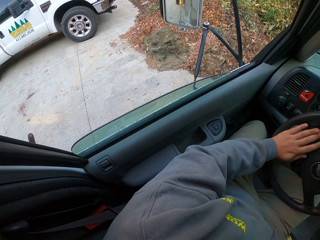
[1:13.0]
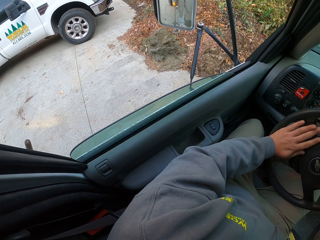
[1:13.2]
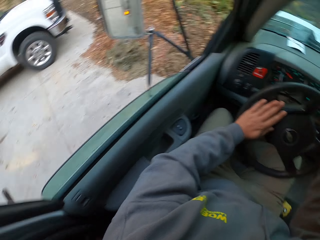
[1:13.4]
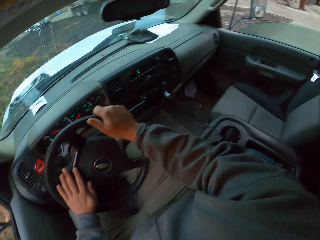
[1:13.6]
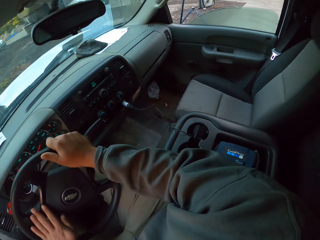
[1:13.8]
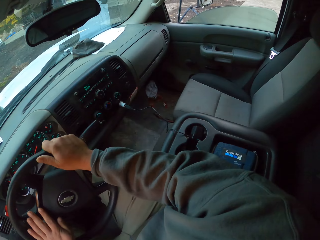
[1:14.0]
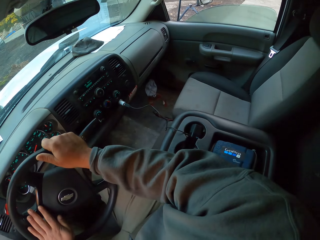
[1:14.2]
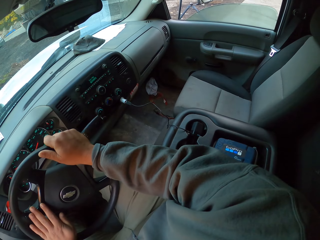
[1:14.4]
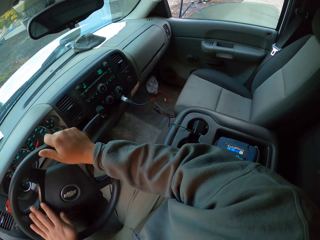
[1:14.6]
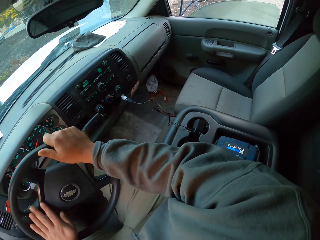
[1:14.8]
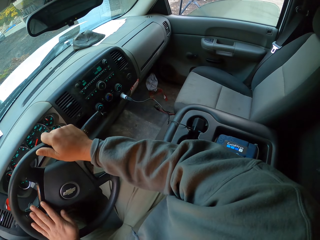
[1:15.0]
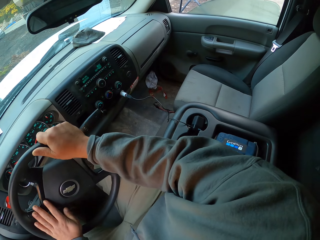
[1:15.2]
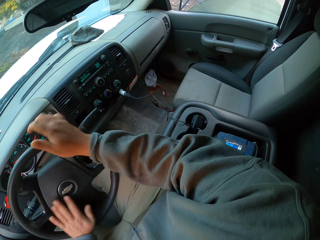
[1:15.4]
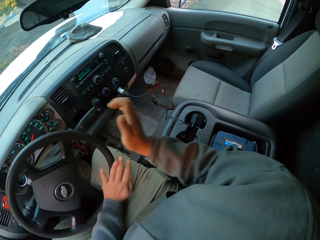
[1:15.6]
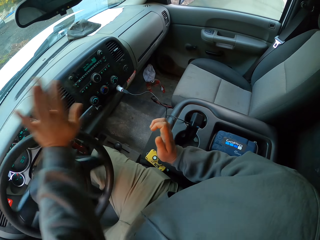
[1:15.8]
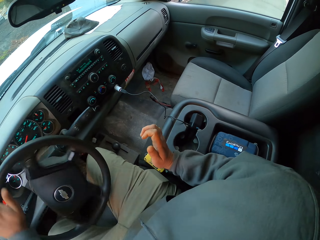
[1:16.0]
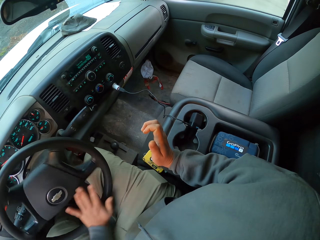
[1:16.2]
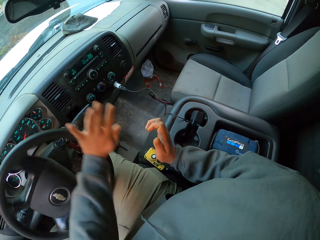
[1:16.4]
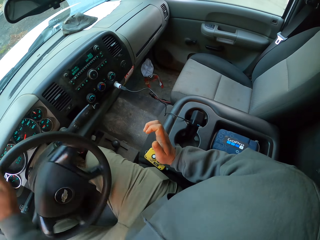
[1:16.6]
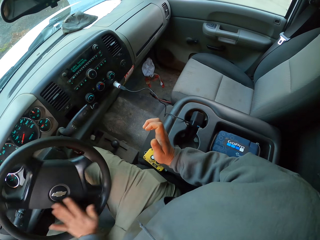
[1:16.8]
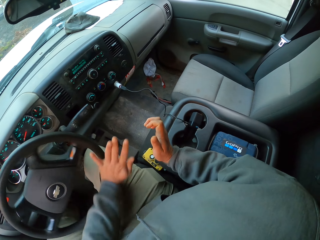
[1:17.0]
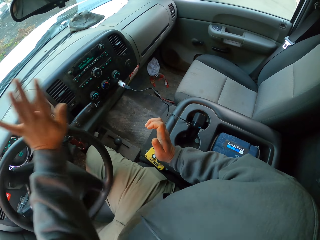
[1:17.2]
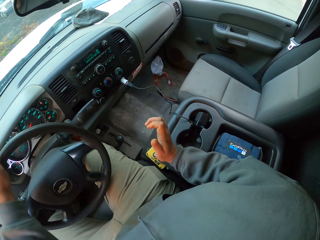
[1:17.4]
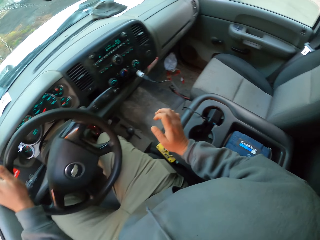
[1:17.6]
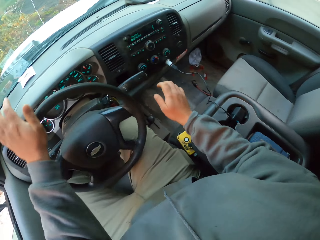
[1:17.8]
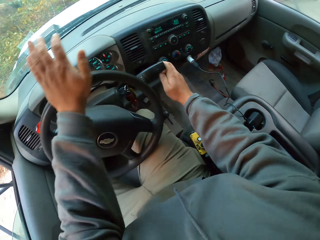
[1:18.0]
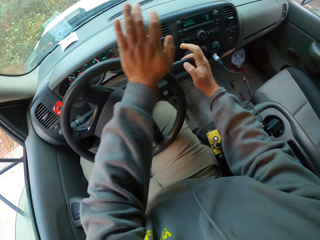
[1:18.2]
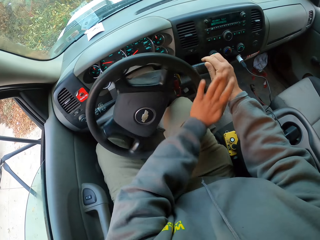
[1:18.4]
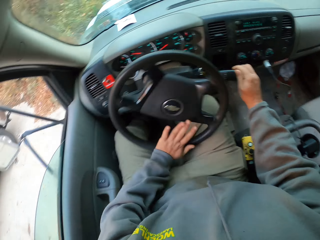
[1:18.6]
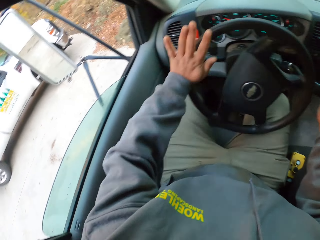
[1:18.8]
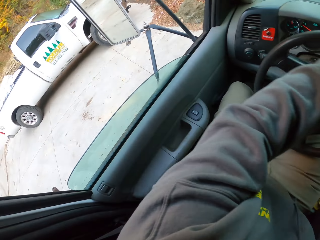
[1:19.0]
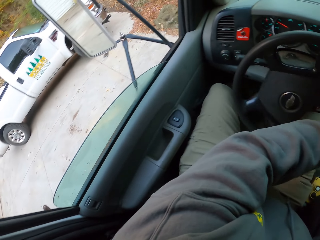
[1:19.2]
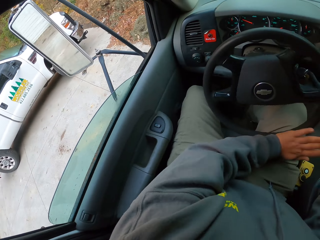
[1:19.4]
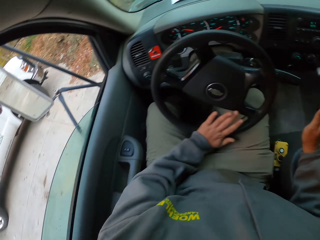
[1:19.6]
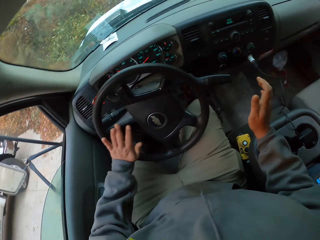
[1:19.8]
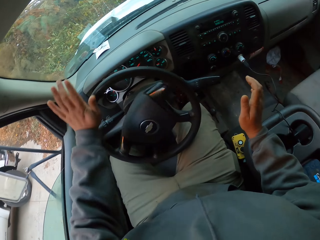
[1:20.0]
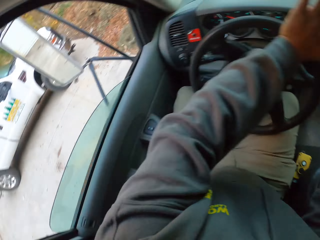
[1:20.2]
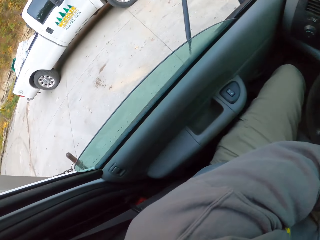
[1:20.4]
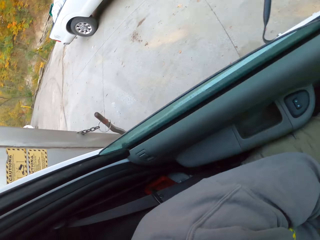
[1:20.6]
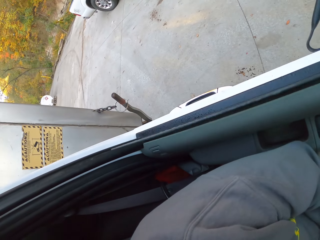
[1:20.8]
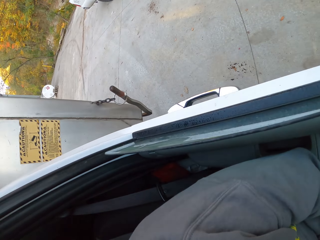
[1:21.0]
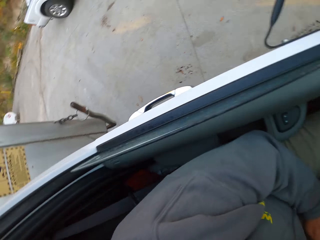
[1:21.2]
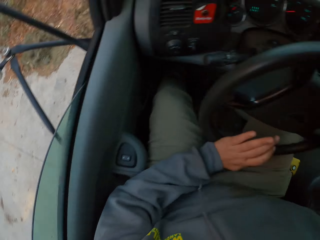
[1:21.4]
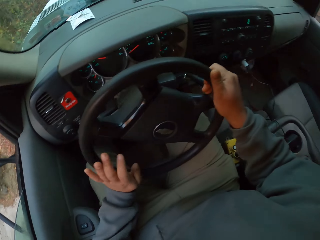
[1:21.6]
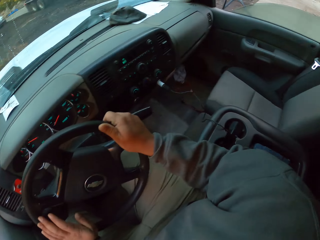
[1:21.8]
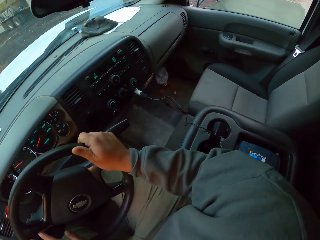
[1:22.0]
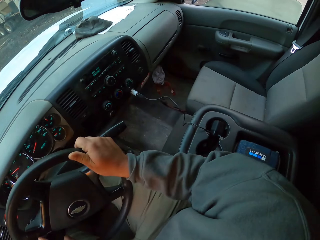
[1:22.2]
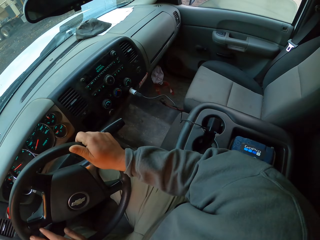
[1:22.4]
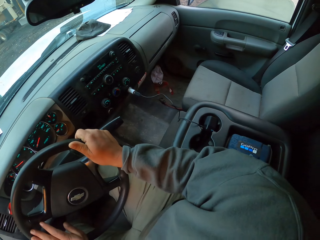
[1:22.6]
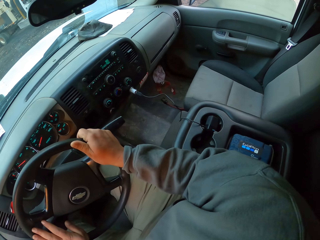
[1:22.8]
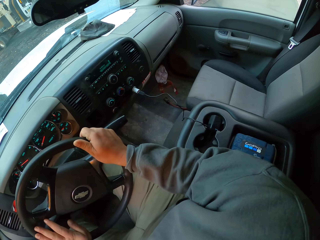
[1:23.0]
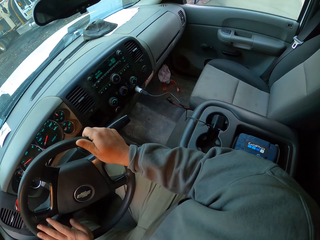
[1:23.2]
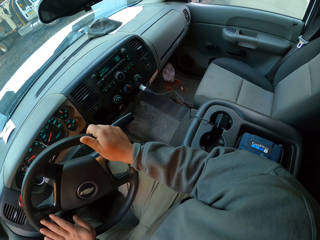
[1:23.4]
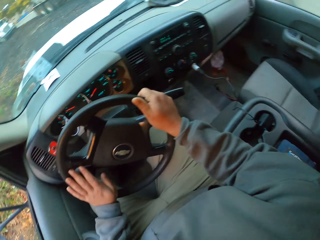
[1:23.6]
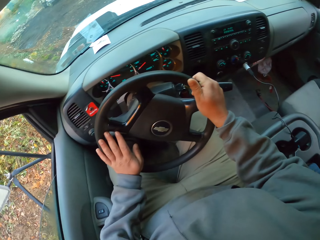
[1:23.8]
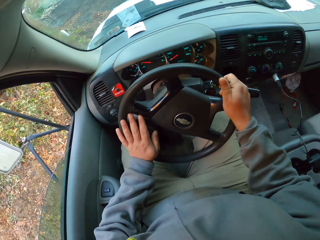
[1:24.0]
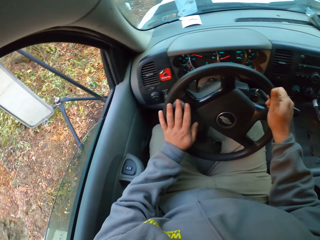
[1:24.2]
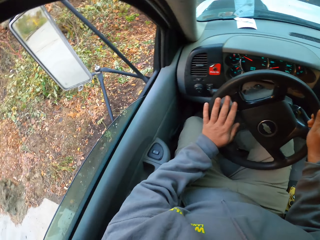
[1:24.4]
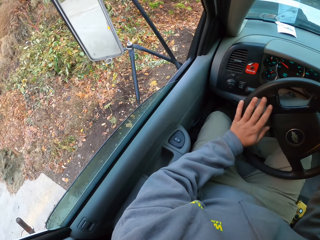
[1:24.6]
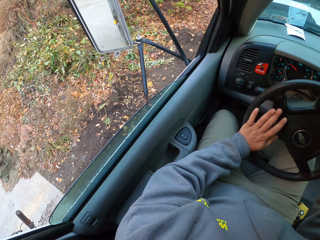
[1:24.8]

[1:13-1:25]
The camera wearer reverses a car. They spin a steering wheel.

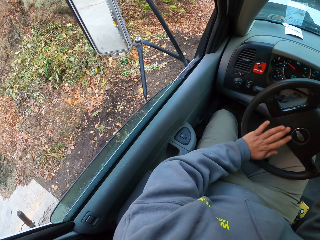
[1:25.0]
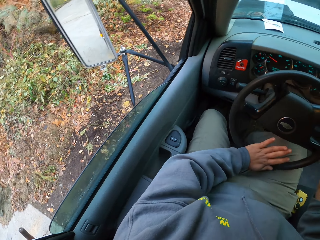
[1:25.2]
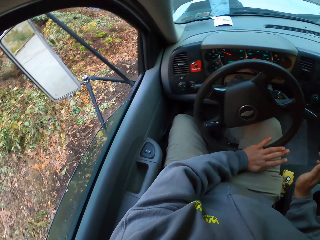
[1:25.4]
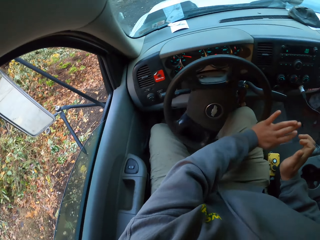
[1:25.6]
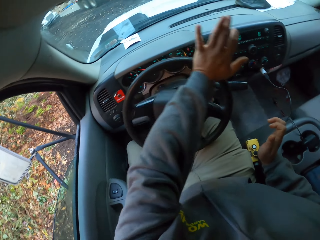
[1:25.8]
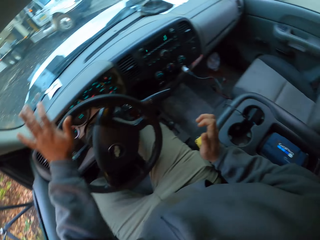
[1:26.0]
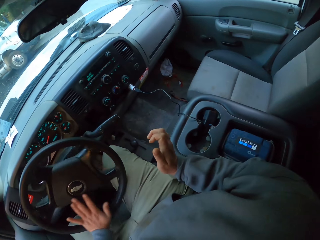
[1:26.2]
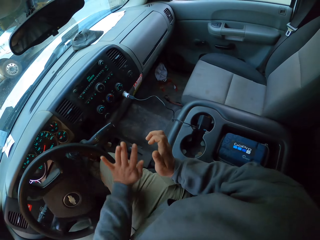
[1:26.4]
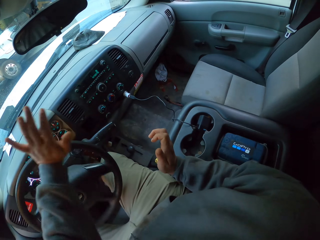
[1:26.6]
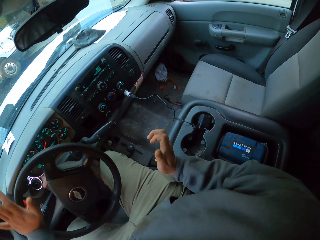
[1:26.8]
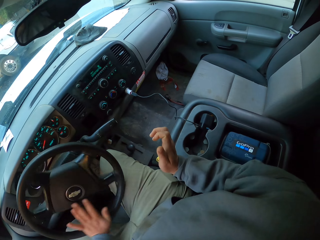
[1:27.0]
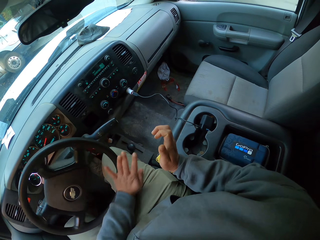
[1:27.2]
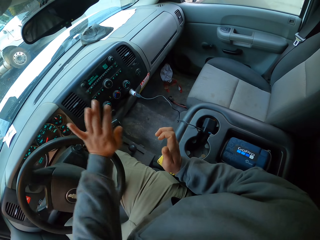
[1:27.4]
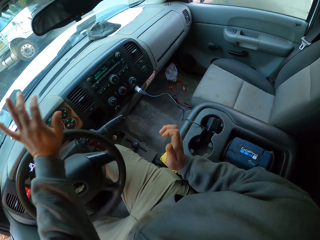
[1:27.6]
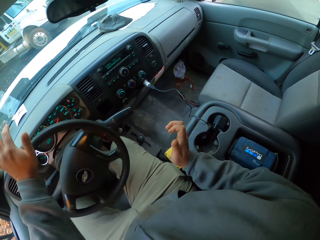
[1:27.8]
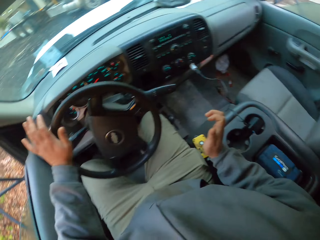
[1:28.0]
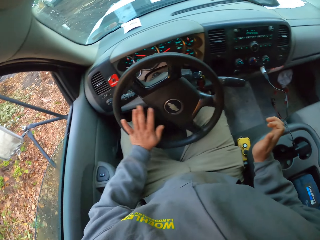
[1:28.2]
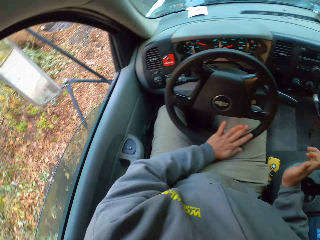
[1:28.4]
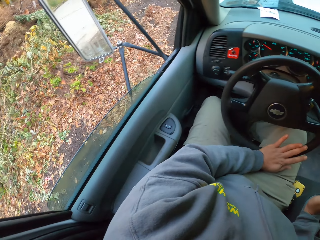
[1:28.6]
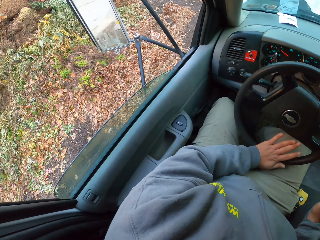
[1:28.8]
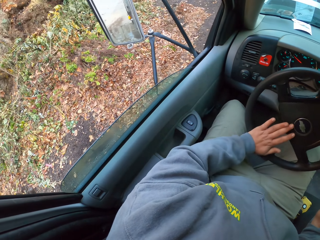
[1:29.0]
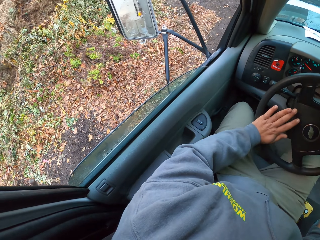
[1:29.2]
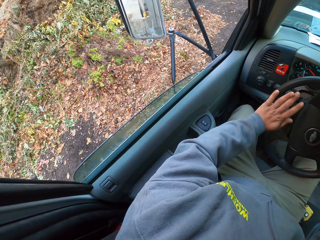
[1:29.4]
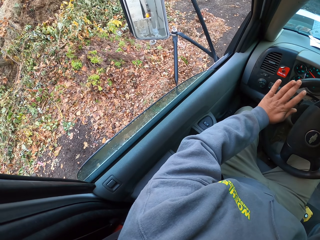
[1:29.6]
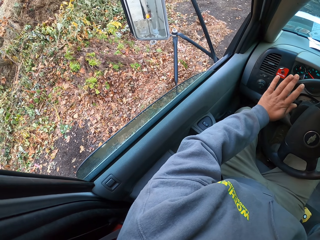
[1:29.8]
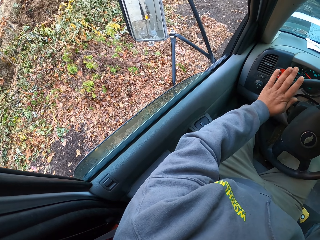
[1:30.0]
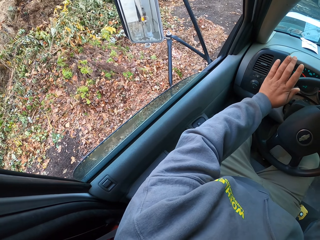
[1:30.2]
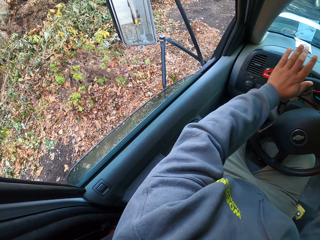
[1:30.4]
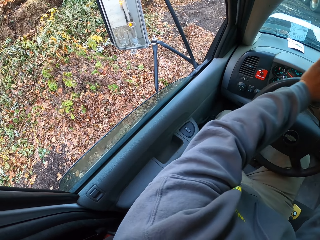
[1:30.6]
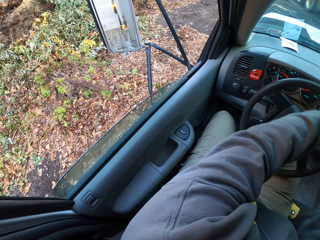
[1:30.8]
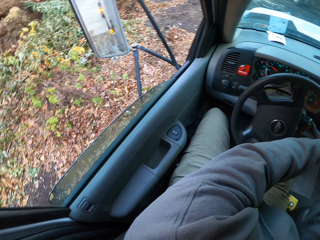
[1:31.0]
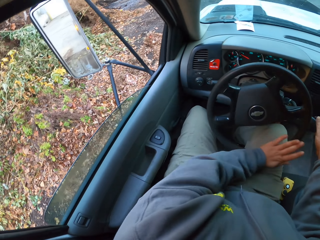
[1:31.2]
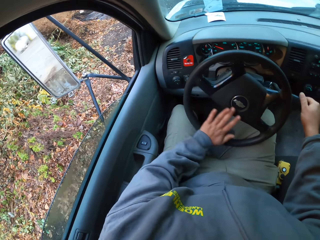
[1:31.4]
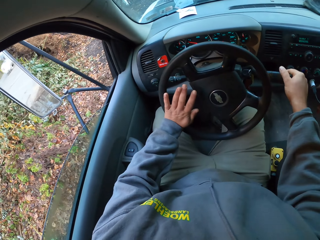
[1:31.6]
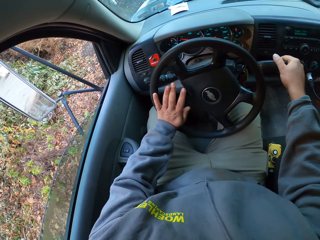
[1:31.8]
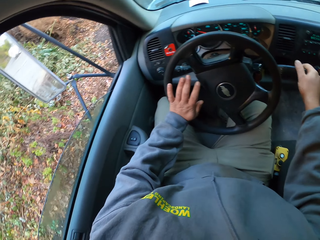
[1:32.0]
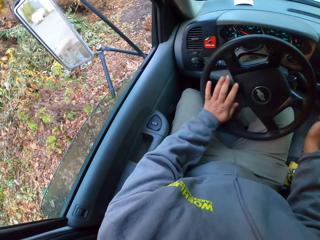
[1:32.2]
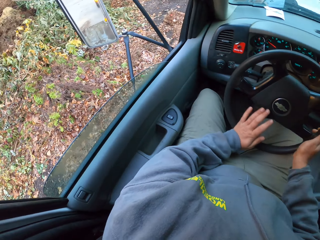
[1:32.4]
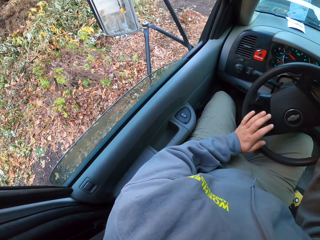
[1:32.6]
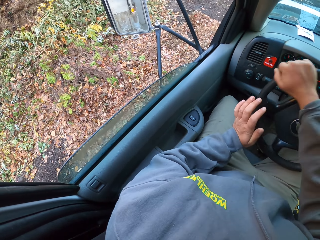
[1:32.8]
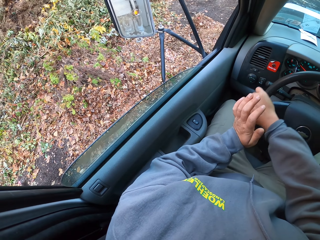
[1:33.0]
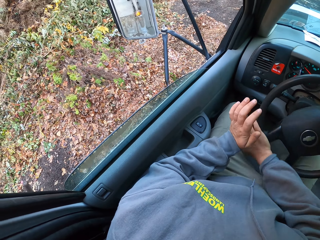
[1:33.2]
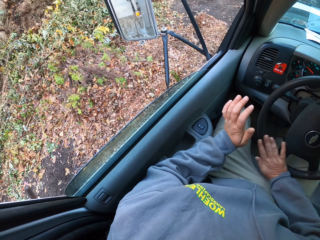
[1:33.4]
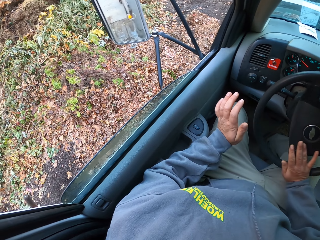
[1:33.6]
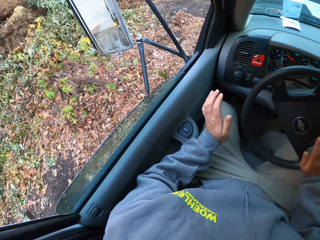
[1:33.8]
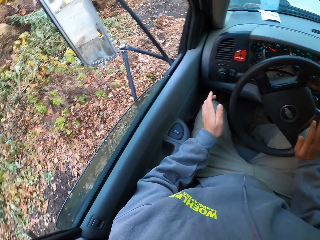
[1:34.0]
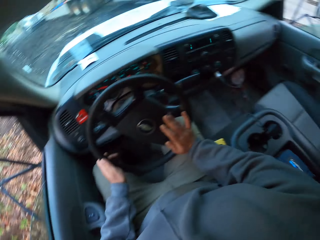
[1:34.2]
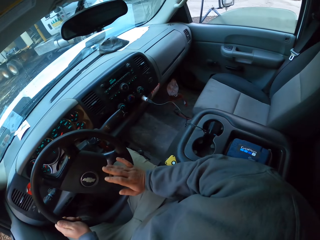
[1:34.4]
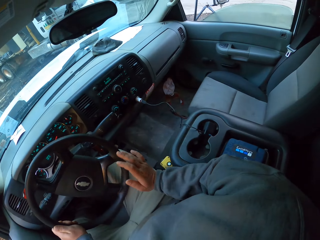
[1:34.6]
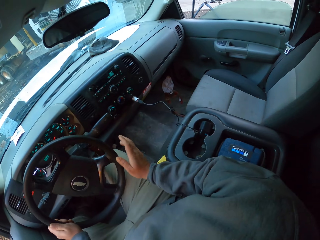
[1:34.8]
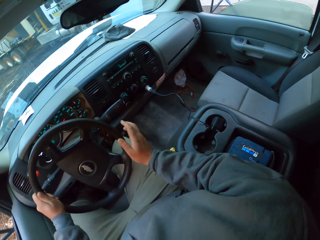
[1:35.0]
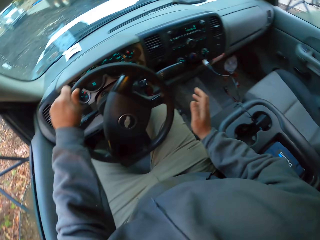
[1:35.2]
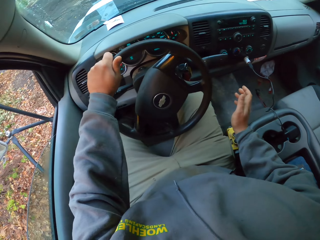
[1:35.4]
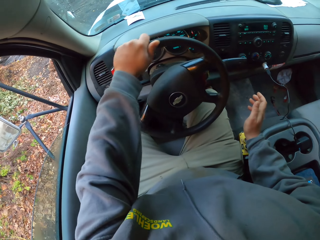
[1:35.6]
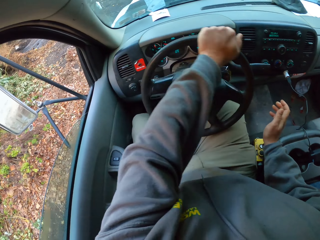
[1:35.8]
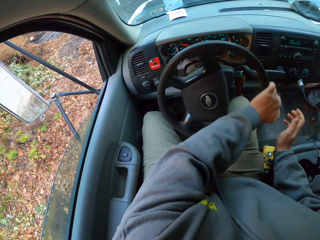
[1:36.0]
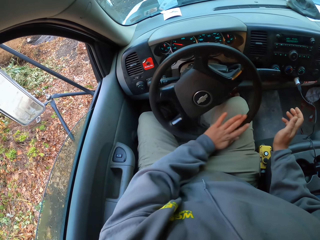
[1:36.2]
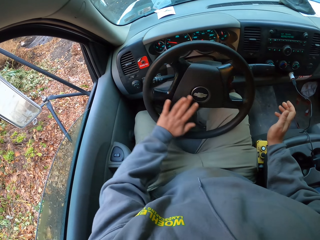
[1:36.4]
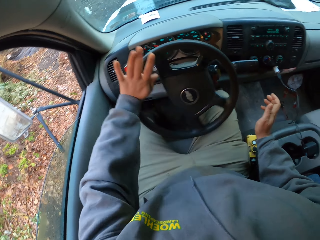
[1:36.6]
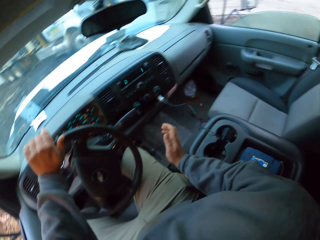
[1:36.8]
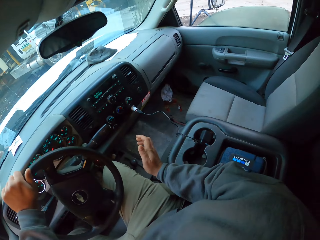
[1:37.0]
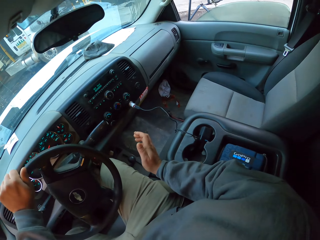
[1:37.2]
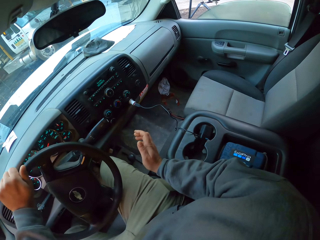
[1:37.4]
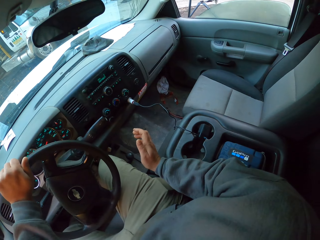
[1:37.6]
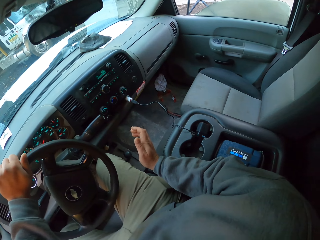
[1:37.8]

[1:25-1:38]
The camera wearer changes the gear and spins the steering wheel.
